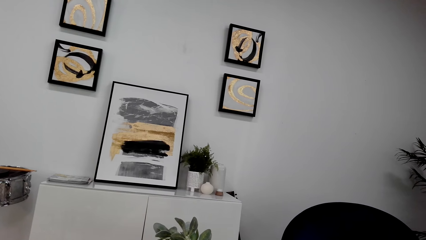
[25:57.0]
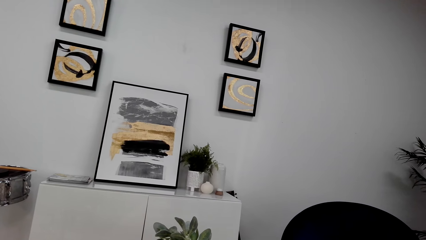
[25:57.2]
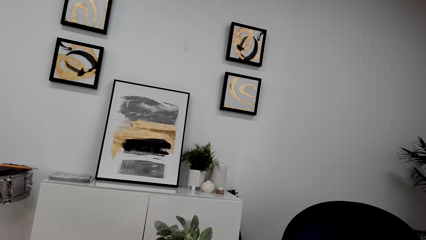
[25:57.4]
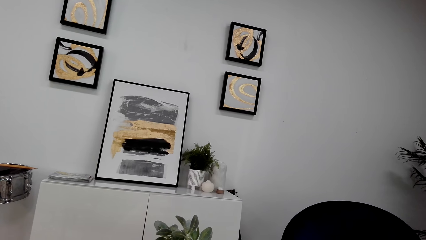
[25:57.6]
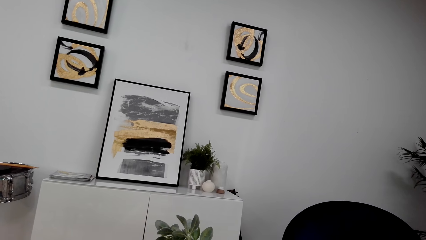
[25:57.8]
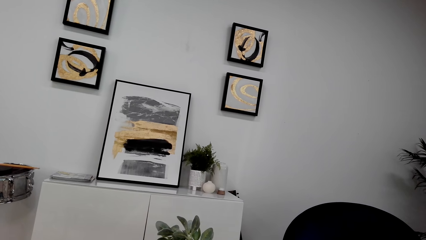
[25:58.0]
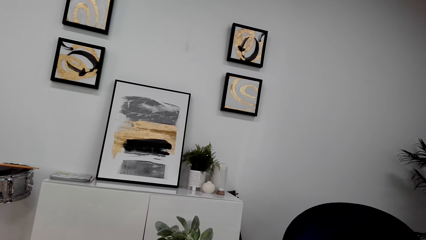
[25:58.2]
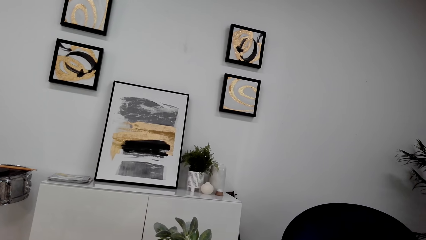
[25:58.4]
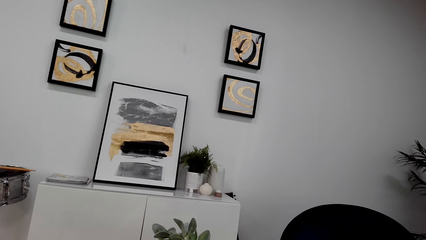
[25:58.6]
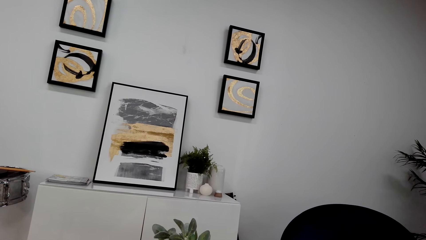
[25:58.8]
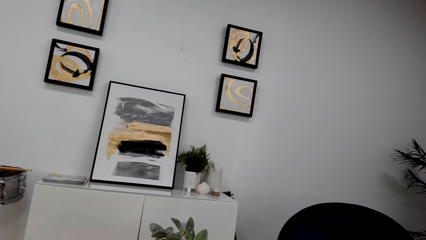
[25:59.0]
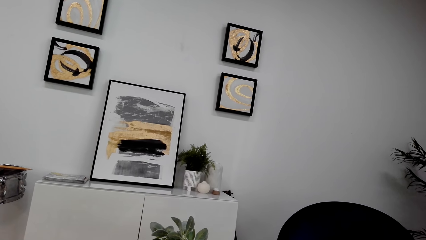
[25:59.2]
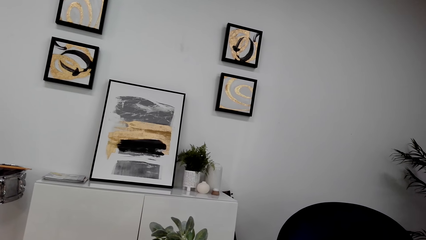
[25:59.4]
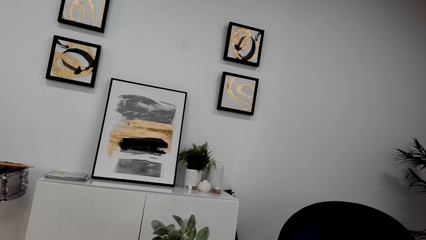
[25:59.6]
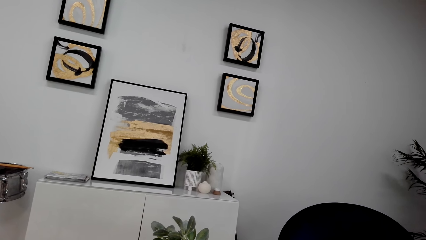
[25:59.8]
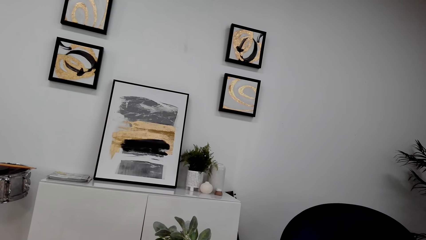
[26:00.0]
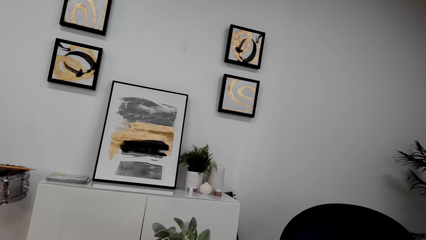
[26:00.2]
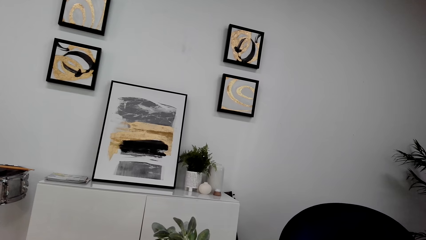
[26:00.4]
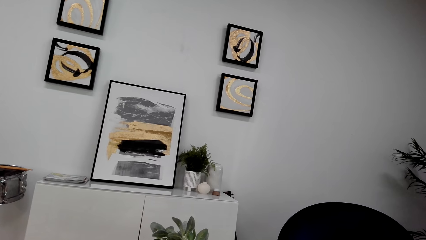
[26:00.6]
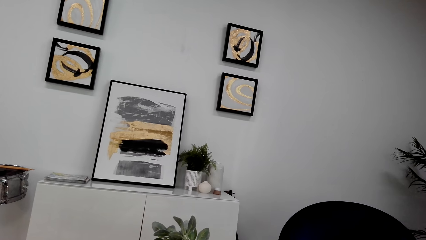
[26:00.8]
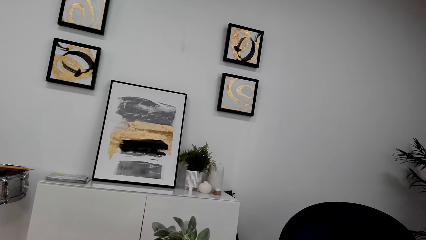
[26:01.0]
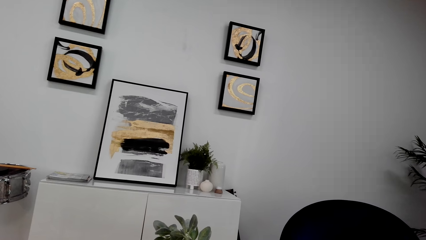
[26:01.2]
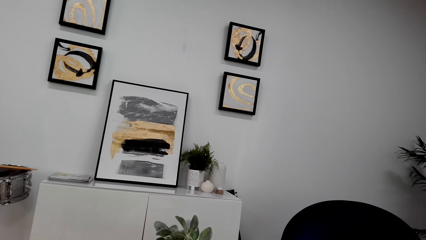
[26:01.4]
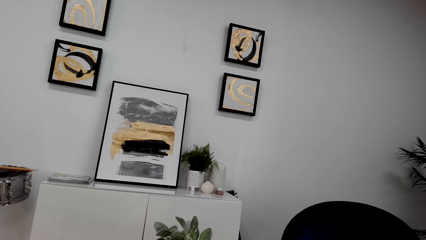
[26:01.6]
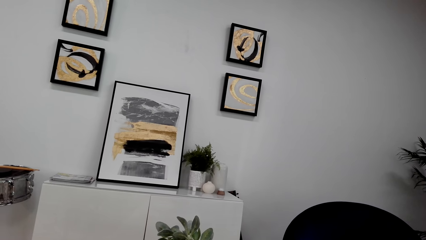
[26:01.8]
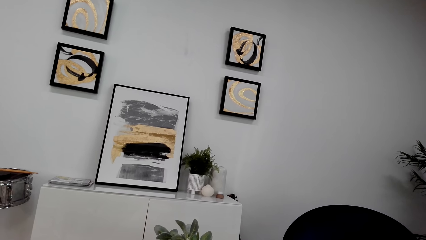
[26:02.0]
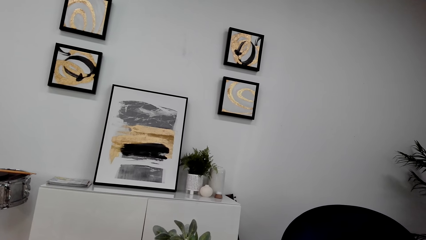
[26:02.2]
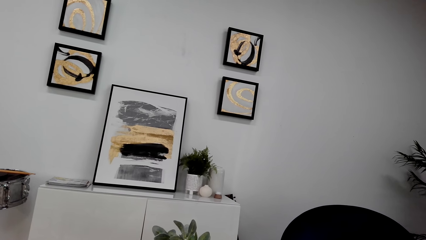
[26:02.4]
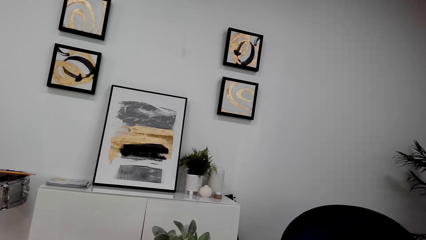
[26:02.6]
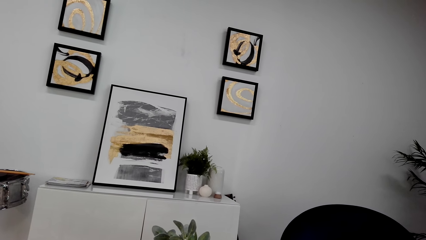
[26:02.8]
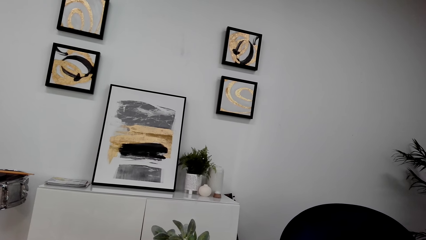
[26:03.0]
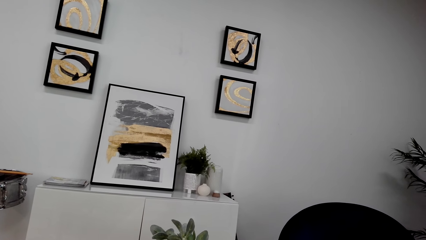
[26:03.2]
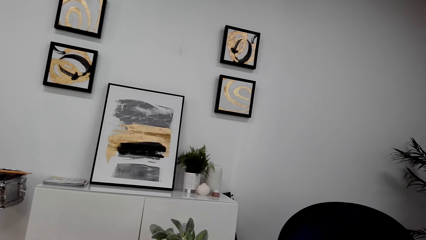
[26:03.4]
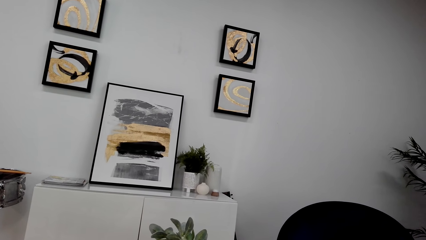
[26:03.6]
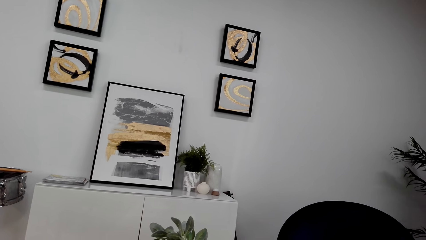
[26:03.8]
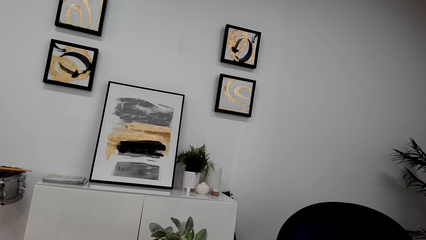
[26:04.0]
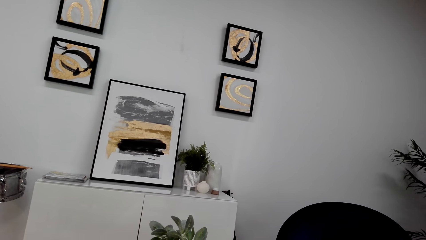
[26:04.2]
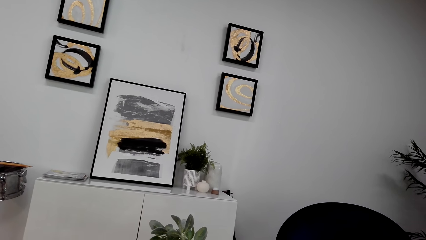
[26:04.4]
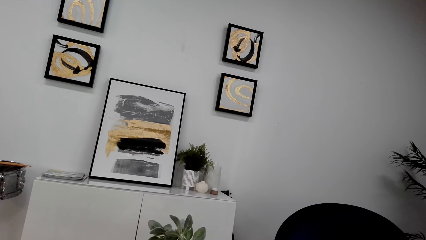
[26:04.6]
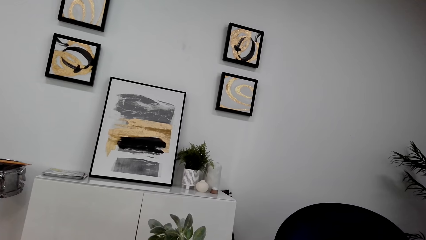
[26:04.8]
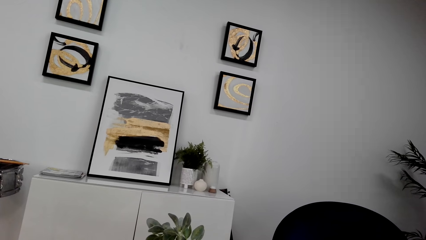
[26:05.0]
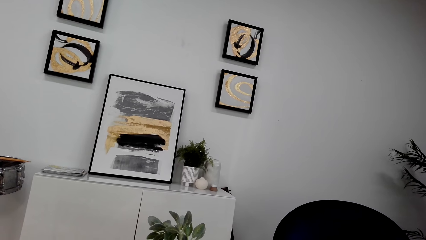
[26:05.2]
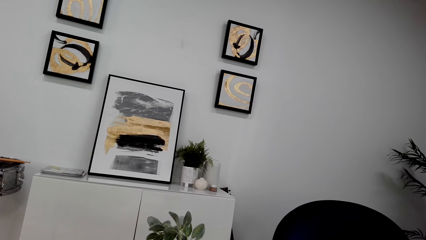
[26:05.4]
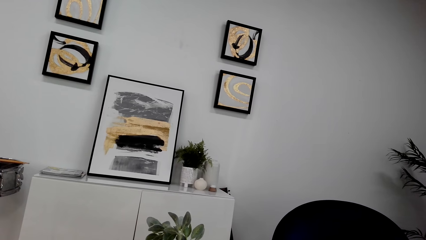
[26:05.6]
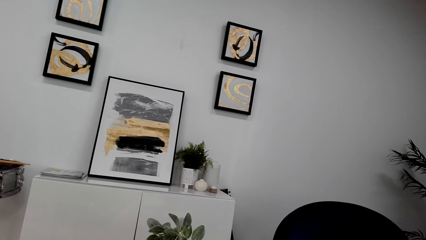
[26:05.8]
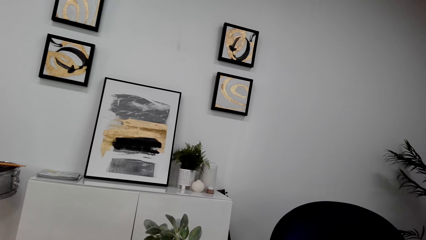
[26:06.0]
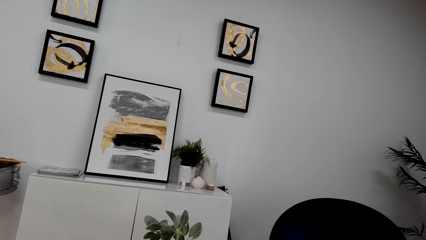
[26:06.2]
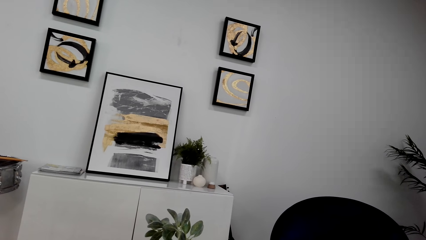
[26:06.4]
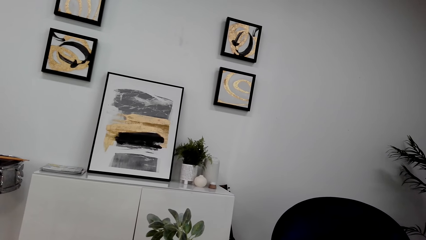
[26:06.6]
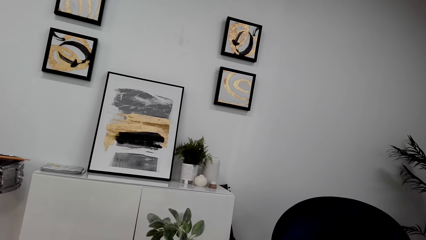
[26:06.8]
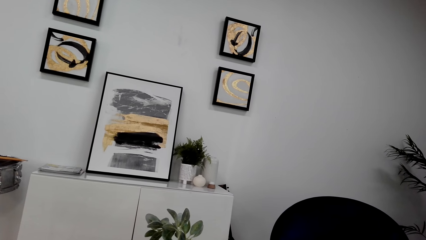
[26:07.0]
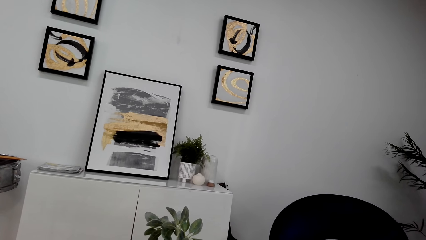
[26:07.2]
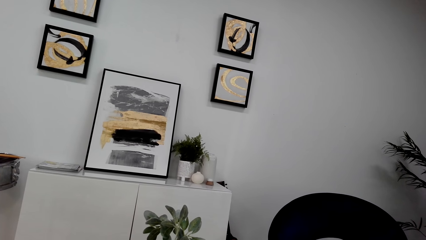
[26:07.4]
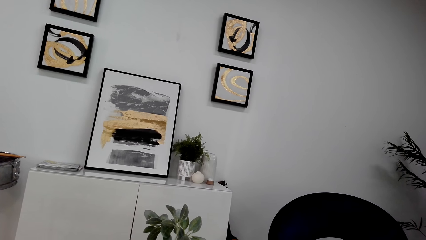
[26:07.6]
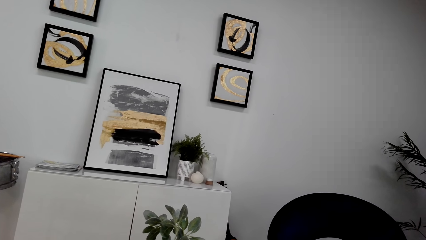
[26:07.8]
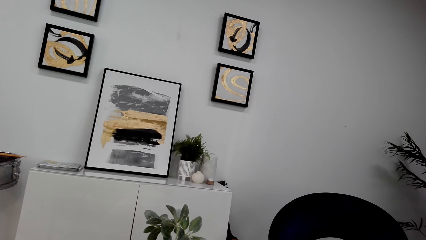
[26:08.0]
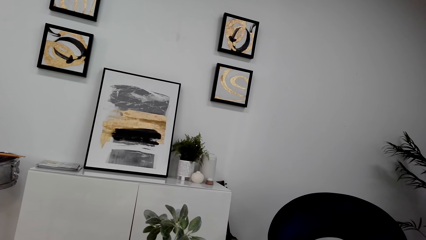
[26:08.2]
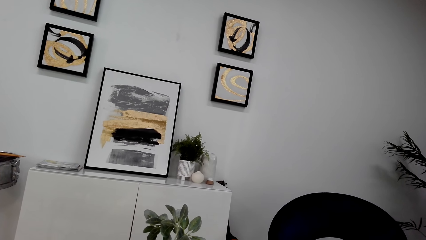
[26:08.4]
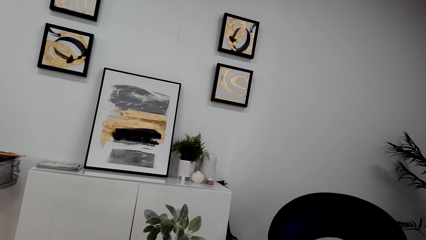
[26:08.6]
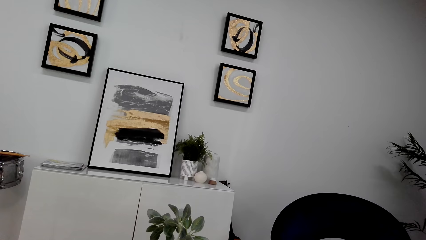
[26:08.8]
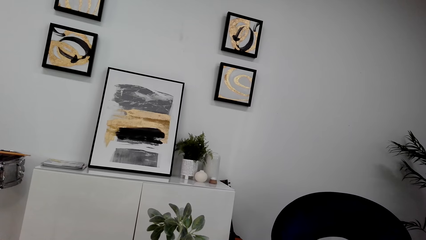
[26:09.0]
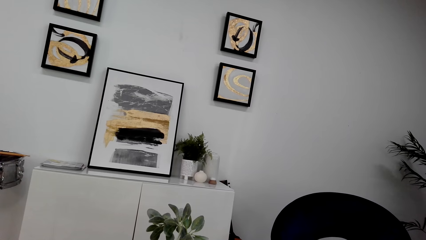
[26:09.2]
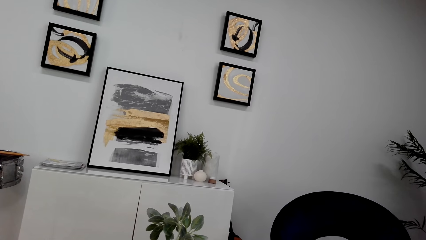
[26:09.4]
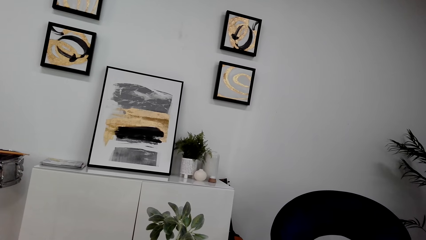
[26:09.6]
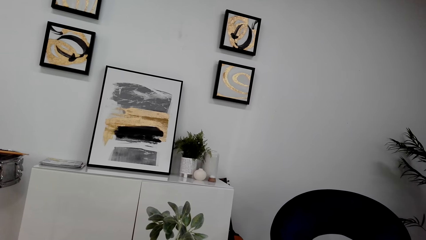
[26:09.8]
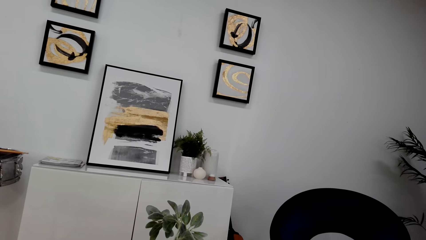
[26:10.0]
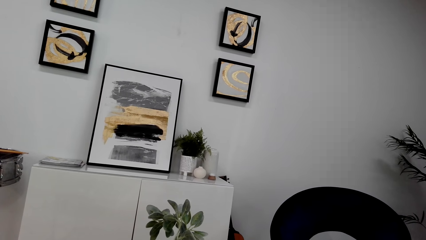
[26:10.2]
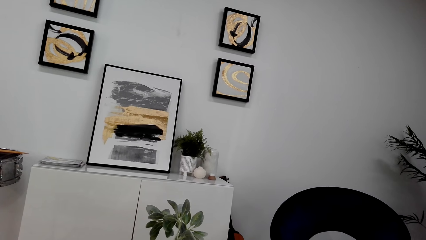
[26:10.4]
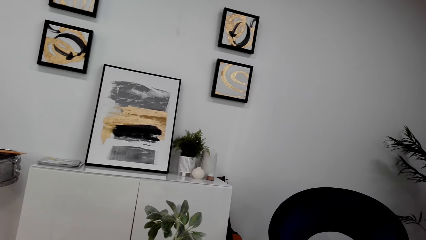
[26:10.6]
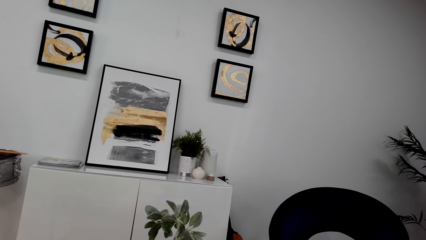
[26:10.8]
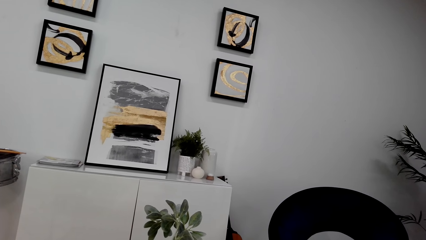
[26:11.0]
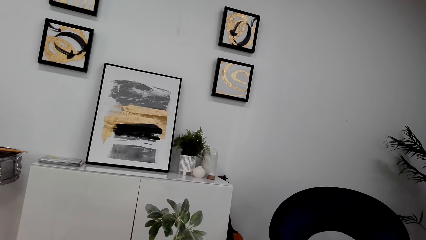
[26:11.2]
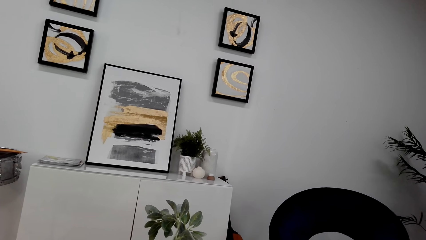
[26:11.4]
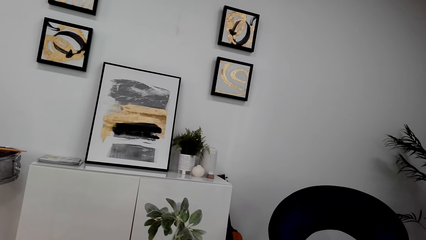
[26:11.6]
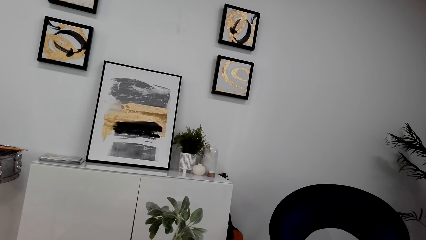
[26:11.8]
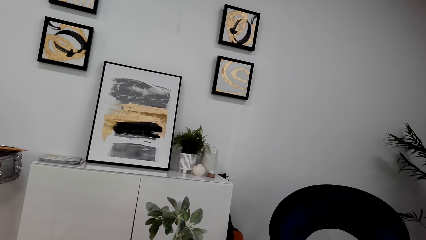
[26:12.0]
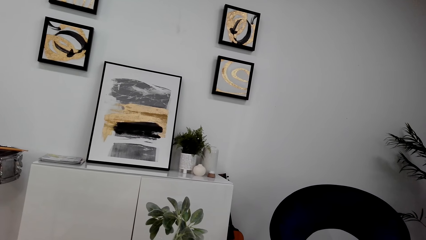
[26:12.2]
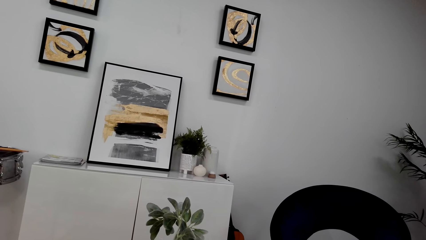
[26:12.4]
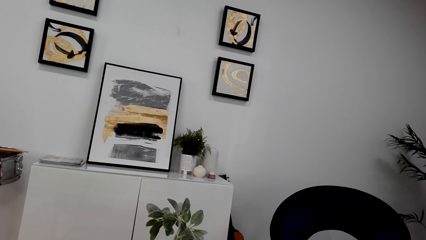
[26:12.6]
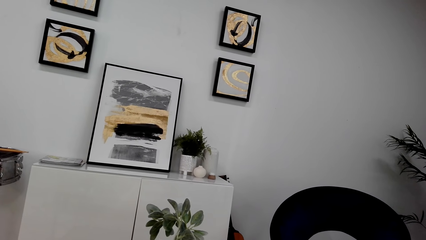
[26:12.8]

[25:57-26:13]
The camera wearer talks on the phone.
